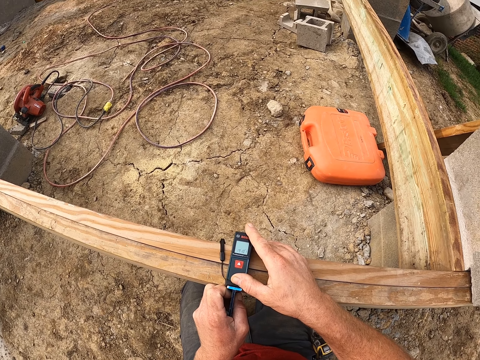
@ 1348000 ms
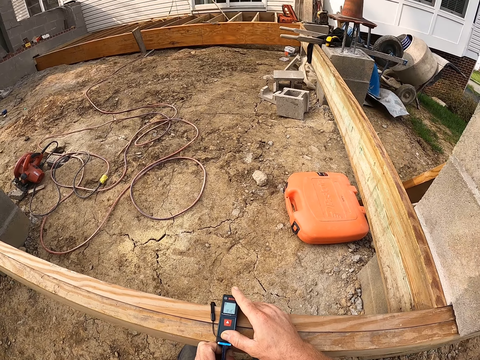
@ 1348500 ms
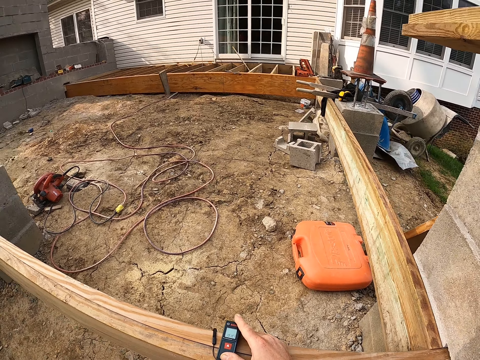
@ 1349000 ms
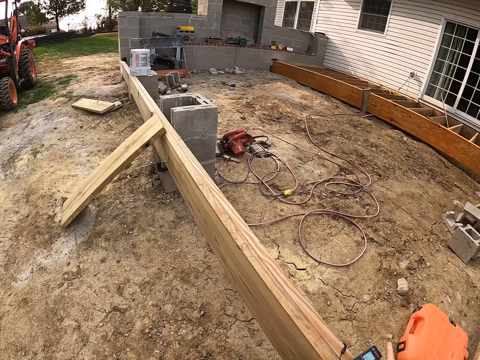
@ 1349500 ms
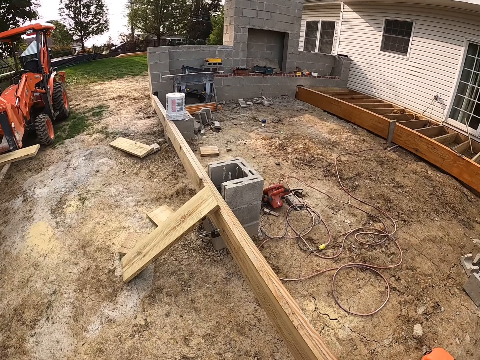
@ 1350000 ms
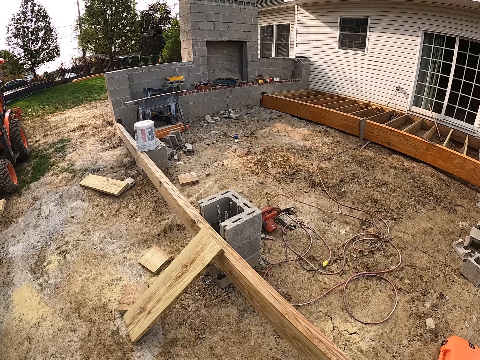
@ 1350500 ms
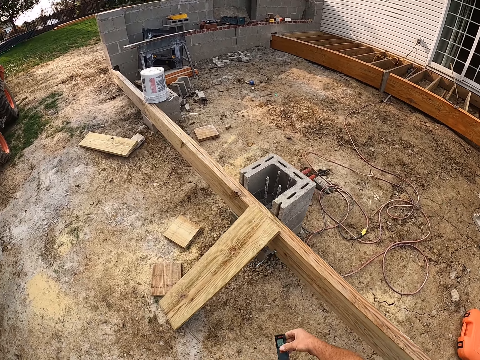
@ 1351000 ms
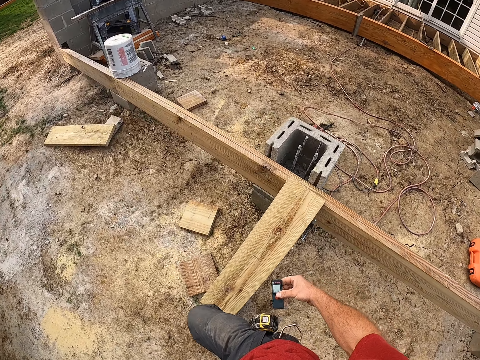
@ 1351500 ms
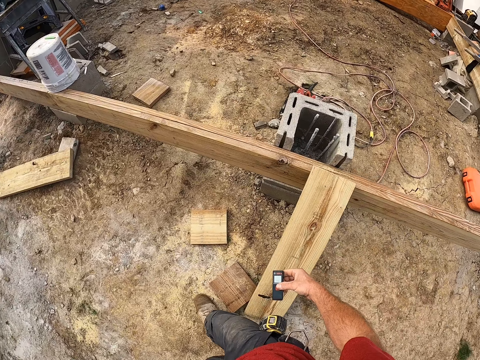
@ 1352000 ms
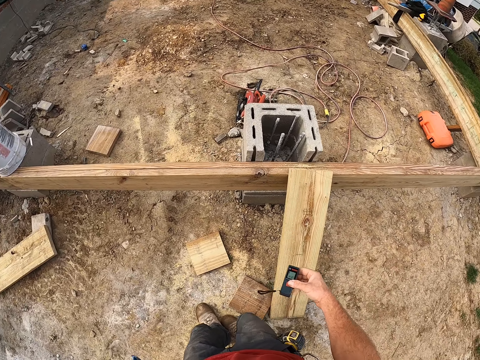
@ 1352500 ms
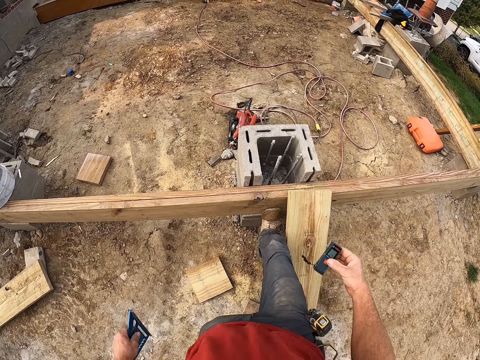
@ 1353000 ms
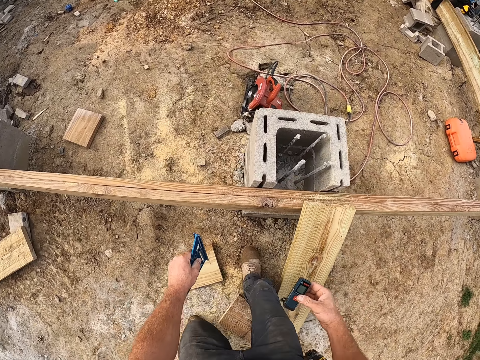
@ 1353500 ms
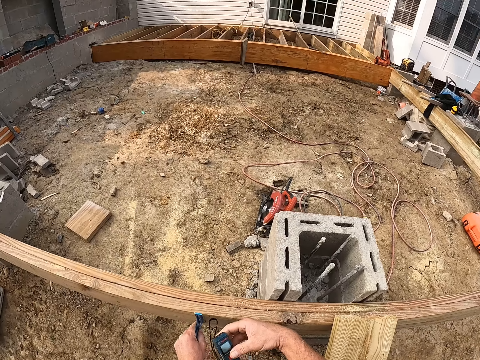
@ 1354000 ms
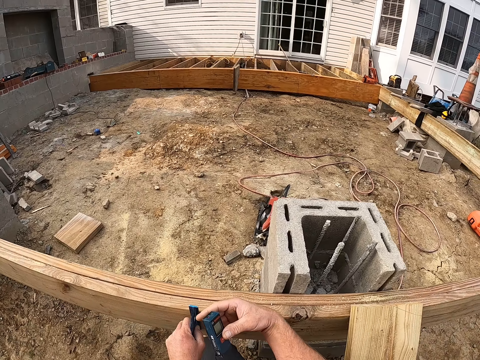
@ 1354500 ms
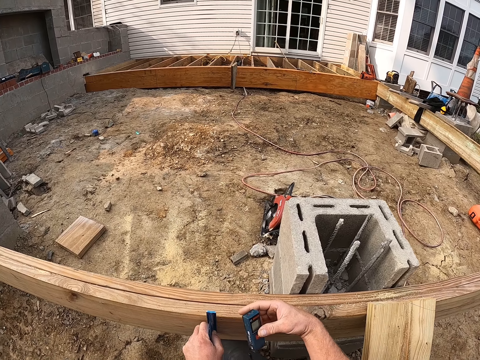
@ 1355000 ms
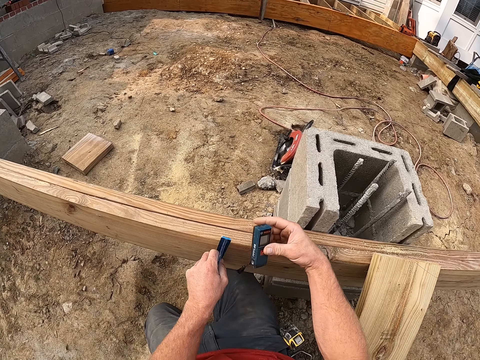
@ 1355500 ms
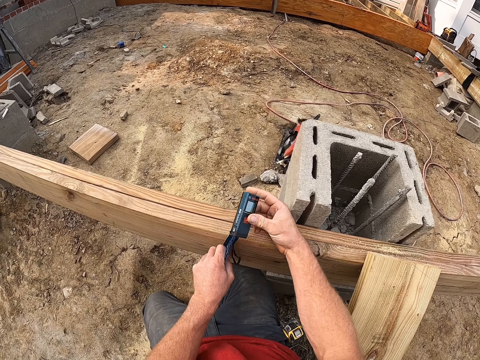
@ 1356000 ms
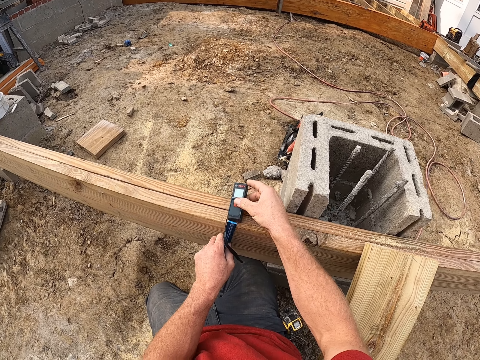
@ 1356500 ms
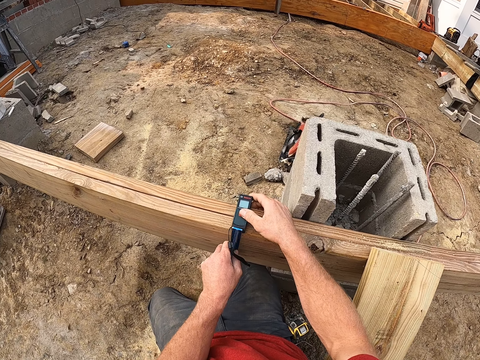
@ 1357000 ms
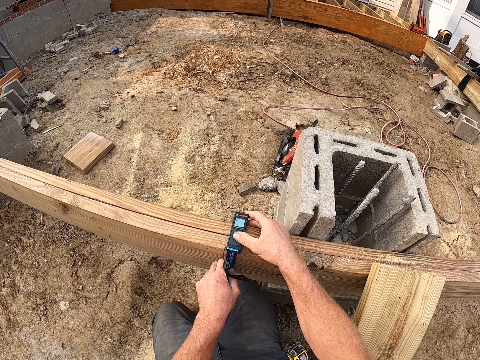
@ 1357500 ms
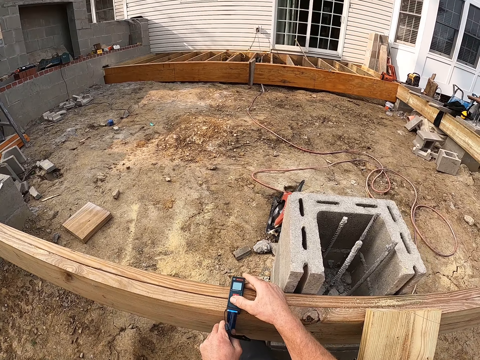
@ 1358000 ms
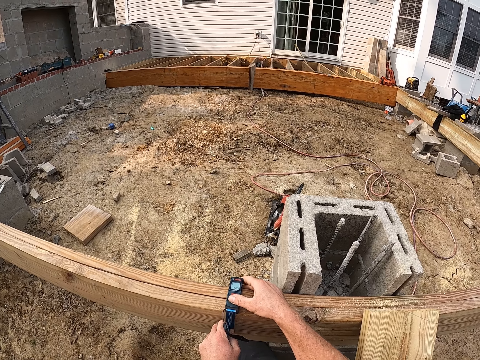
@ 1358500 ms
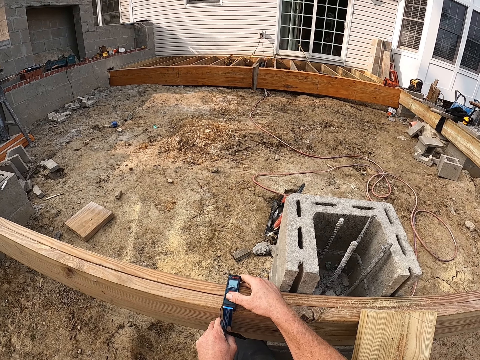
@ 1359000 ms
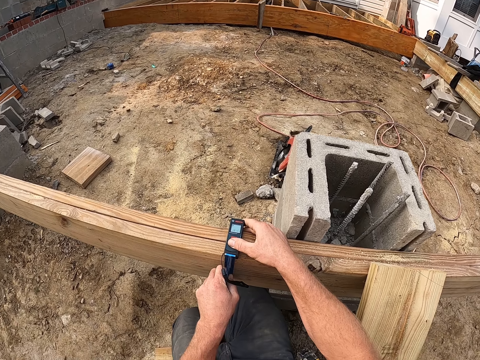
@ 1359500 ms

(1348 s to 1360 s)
The camera wearer looks around the construction site. He walks to the other side of the wood. He kicks the wood with his right foot. He measures the wood with the blue ruler and laser measure. He connects something on the wood.

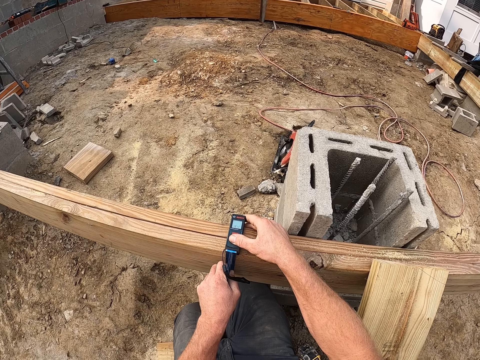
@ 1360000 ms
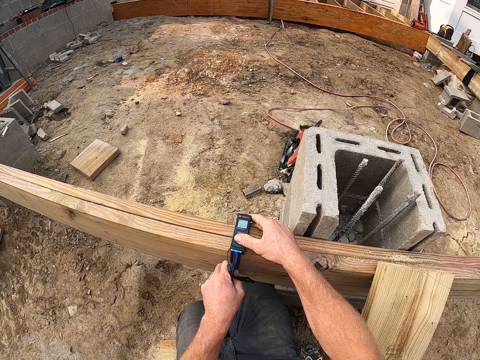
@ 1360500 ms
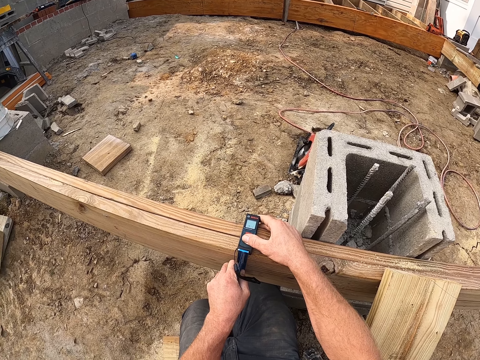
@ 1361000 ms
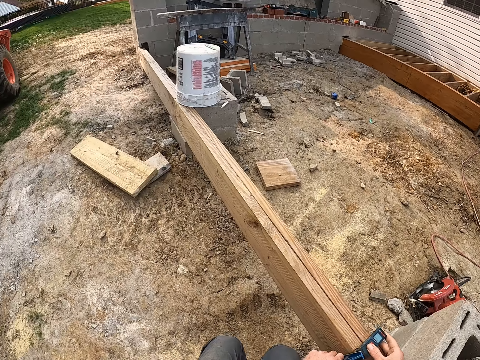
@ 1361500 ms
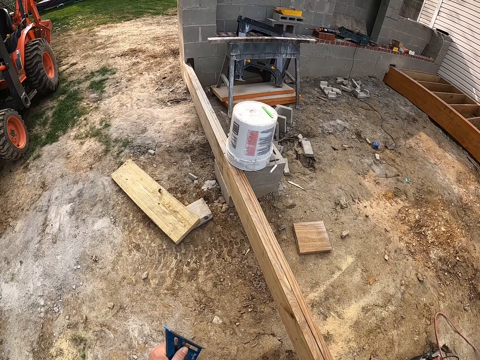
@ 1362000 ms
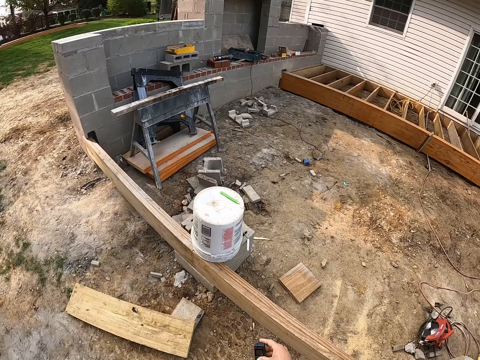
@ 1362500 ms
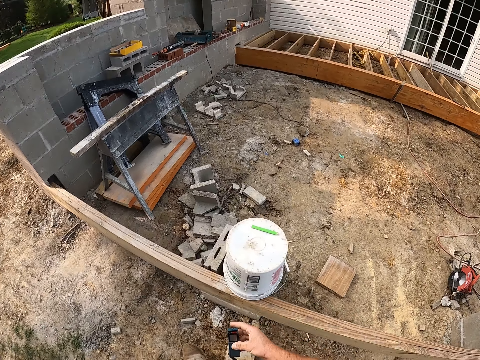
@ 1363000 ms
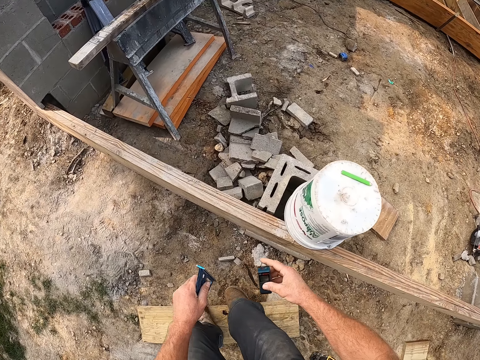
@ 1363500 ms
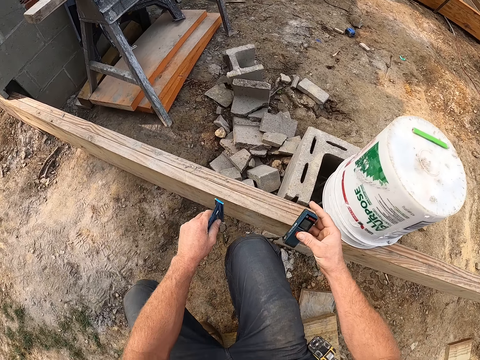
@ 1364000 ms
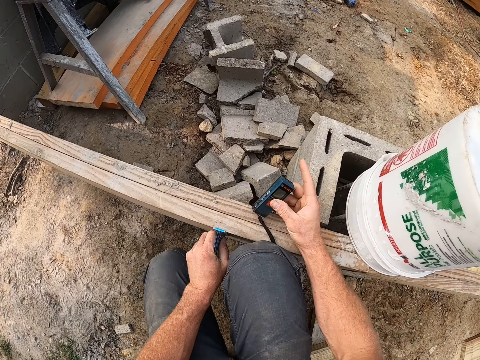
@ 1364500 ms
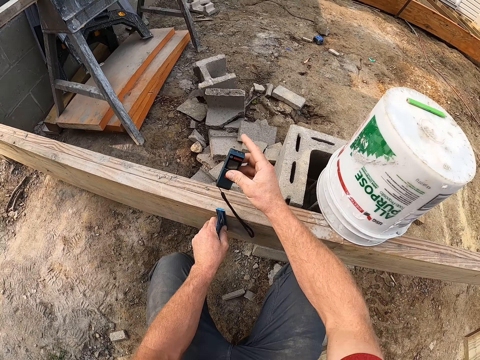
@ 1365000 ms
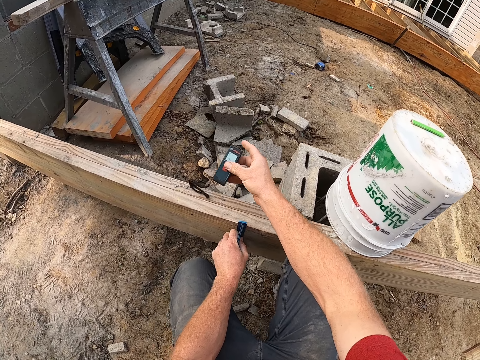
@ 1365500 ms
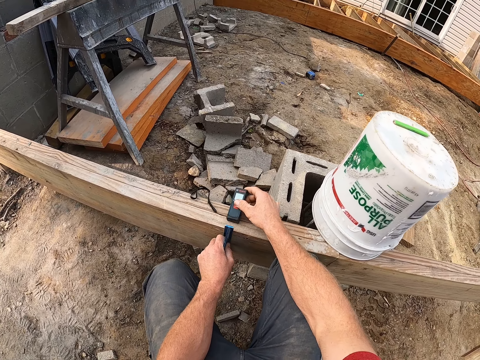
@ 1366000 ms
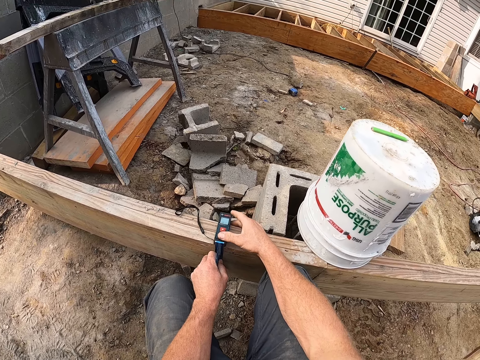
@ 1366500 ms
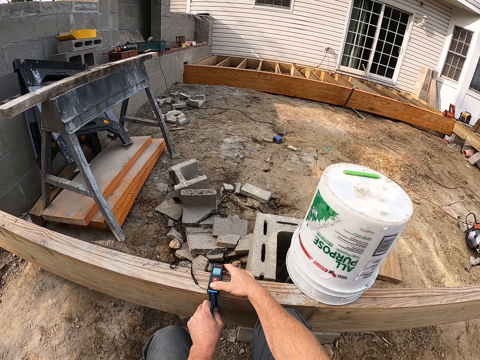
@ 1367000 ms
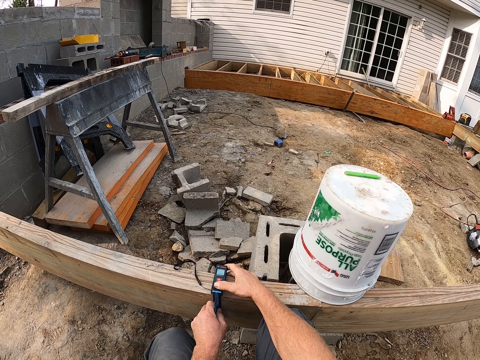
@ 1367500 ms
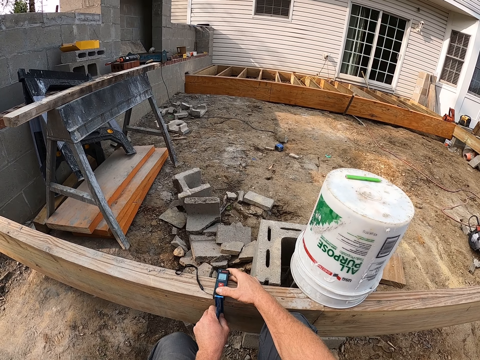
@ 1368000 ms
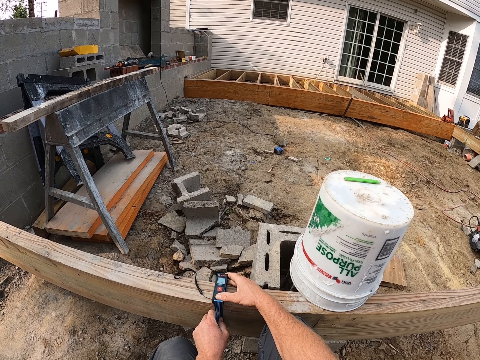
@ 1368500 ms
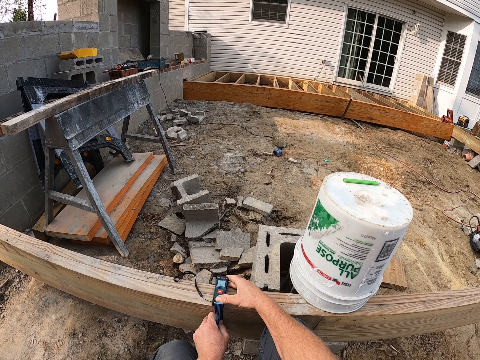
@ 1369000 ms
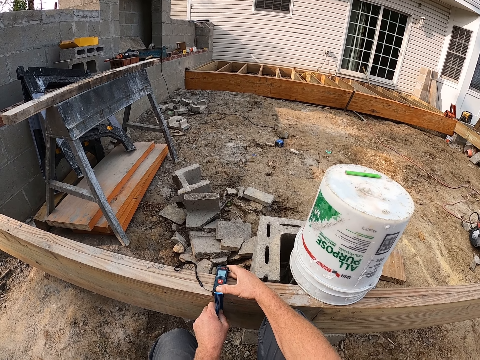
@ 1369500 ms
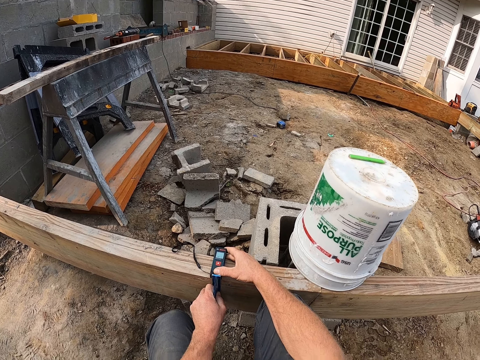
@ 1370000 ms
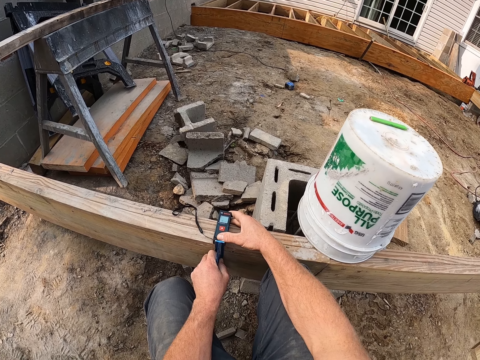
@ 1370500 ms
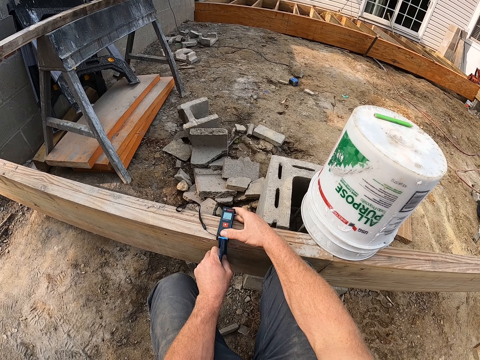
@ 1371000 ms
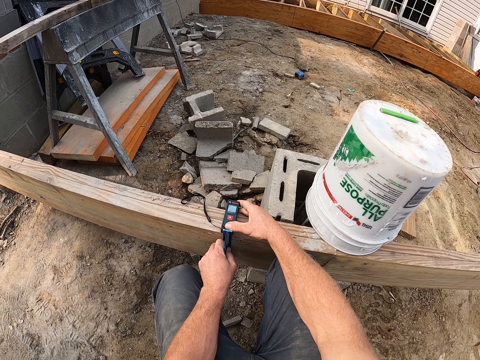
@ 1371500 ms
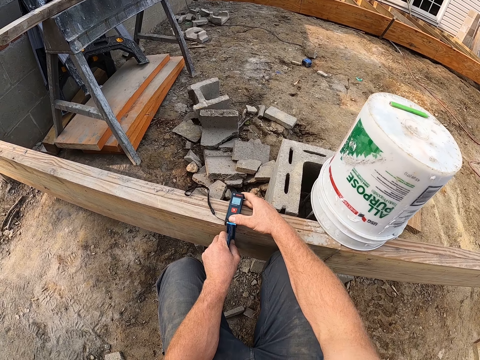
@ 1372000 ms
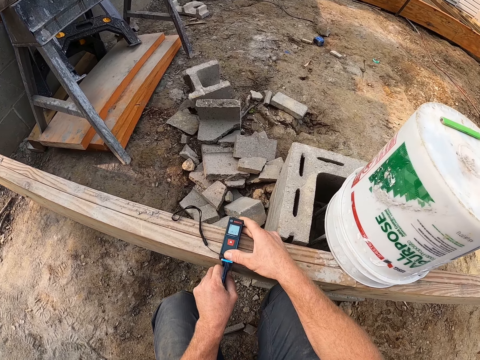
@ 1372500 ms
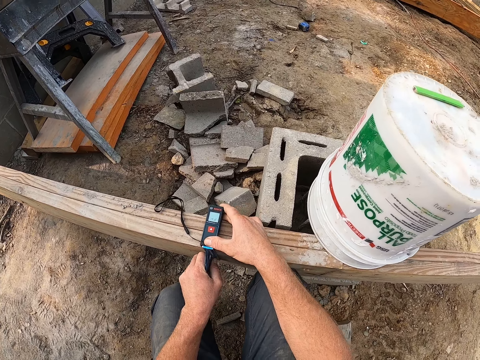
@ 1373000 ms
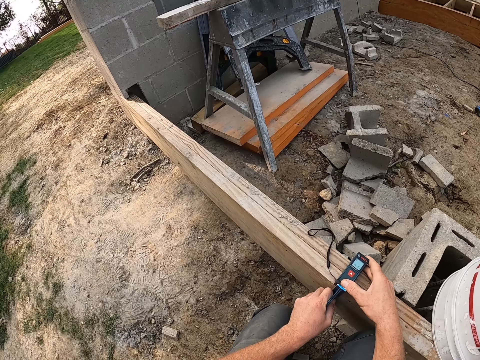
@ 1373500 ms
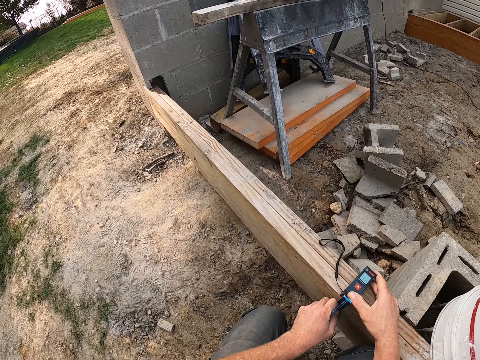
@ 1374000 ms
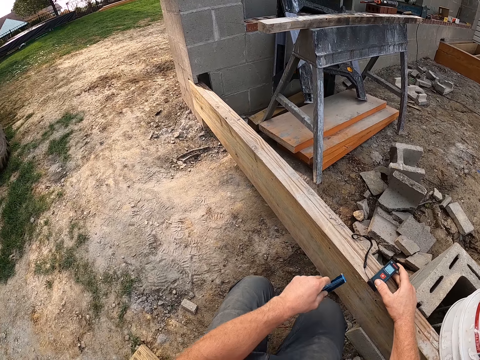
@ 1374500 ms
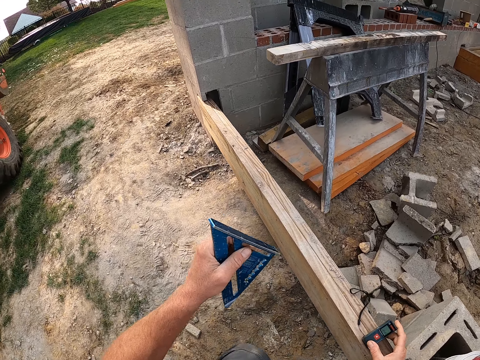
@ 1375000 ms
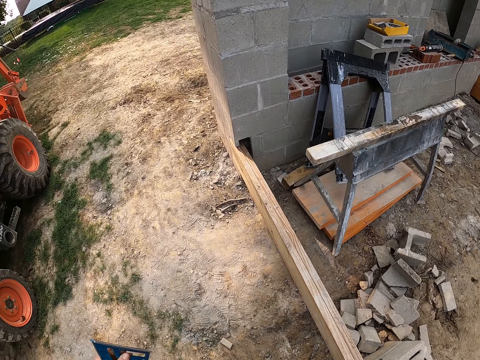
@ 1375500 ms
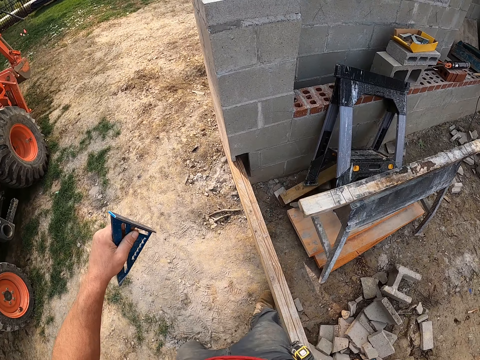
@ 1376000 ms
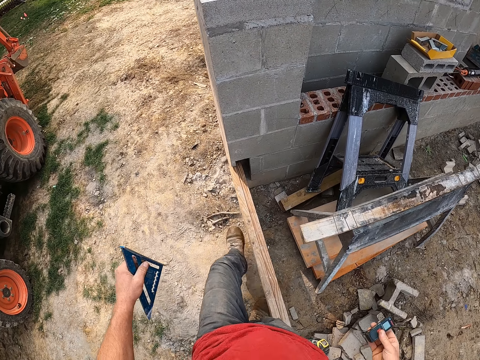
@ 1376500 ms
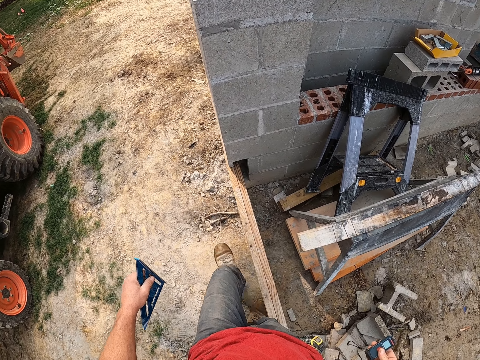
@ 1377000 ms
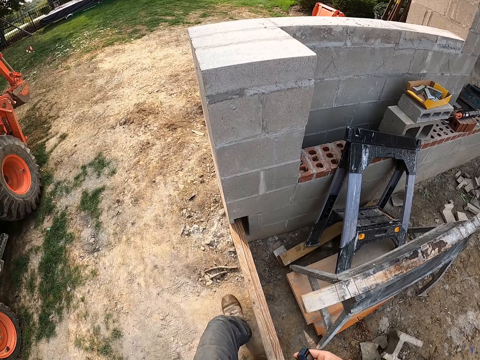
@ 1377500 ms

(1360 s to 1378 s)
The camera wearer walks to another side of the wood. He measures the wood with the blue ruler and laser measure. He places a laser distance meter on the lumber. He takes the measurement of the plank. He straightens up. He moves towards the part of the plank closest to a wall. He kicks the plank with his left leg. He kicks the plank again with his left leg.
